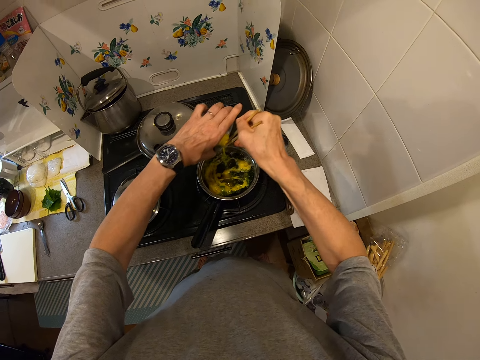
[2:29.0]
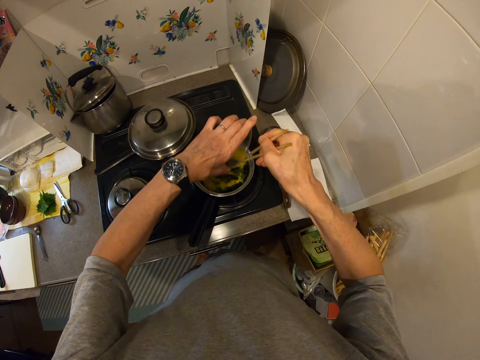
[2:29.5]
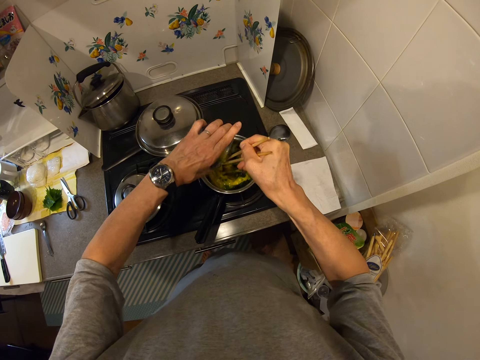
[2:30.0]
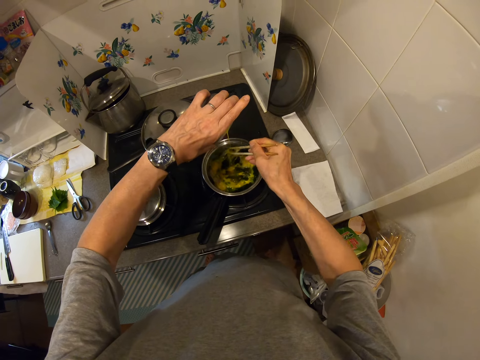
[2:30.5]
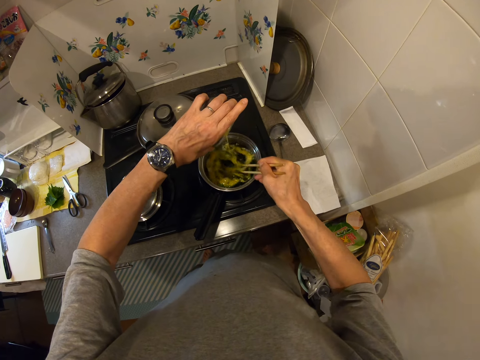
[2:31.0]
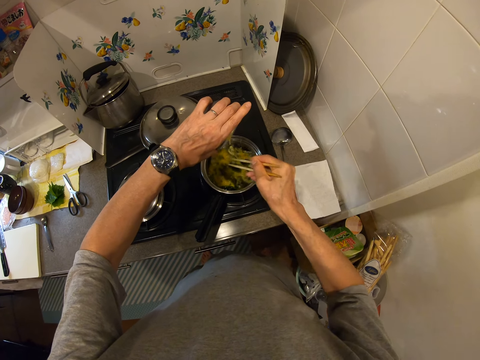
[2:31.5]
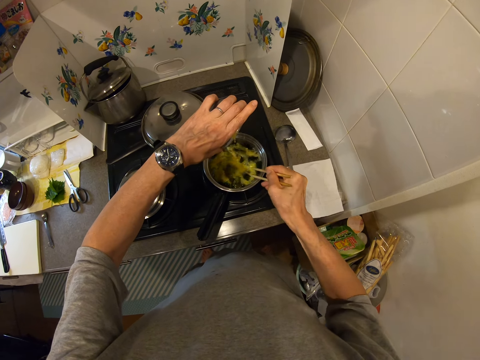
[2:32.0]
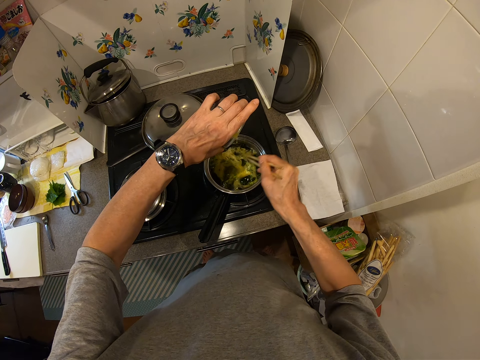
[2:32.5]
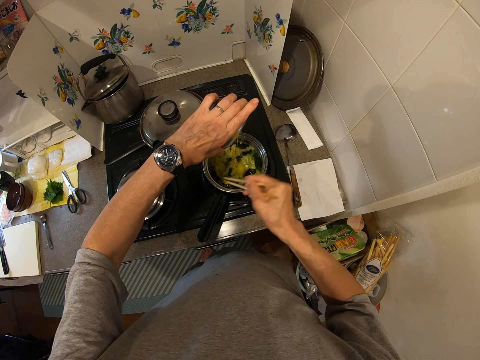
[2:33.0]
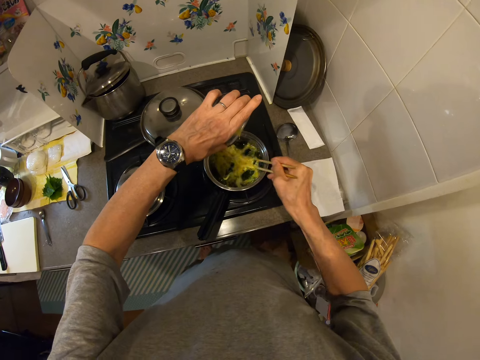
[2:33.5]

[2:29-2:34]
The camera wearer stirs the egg in the cooking pot with the chopsticks.

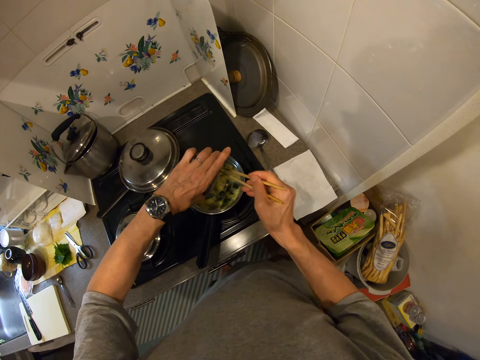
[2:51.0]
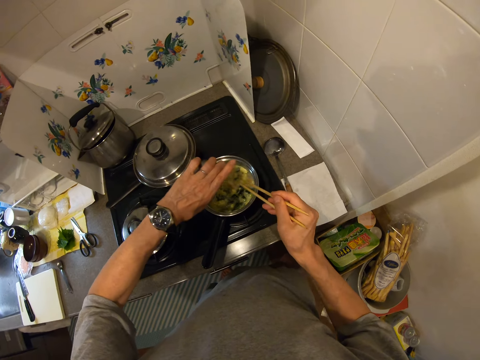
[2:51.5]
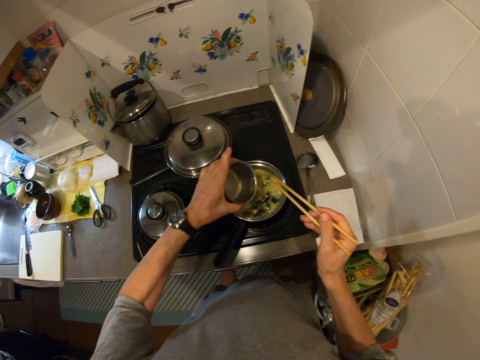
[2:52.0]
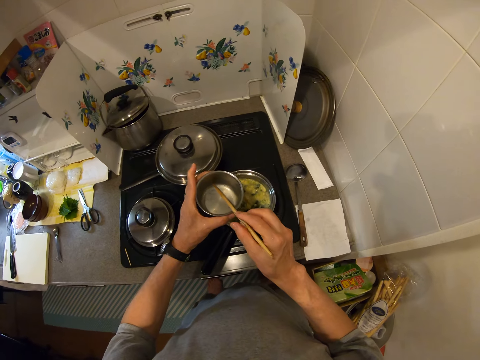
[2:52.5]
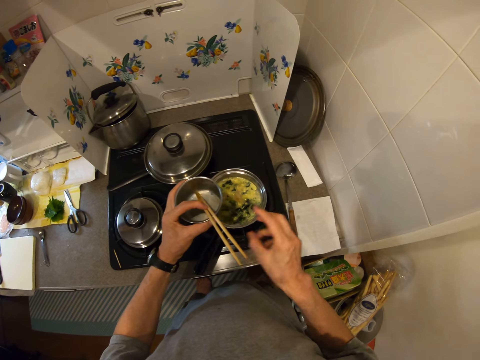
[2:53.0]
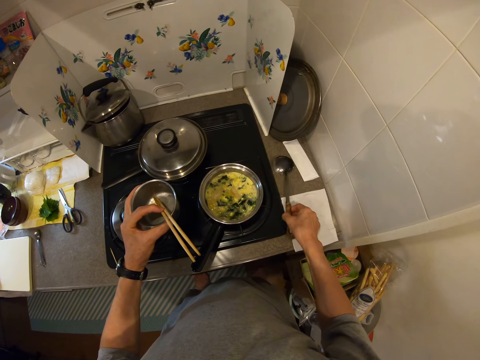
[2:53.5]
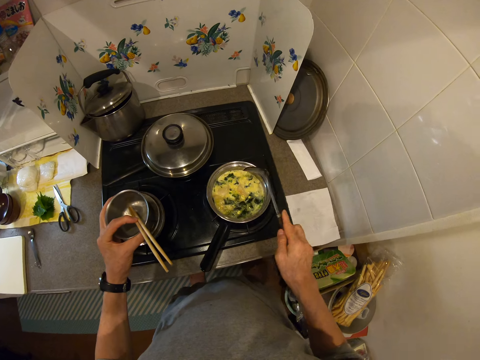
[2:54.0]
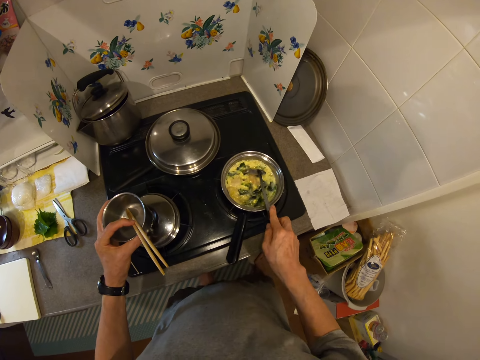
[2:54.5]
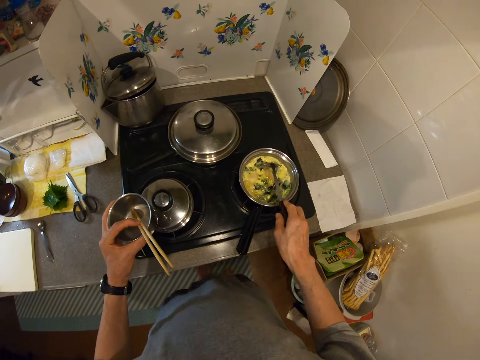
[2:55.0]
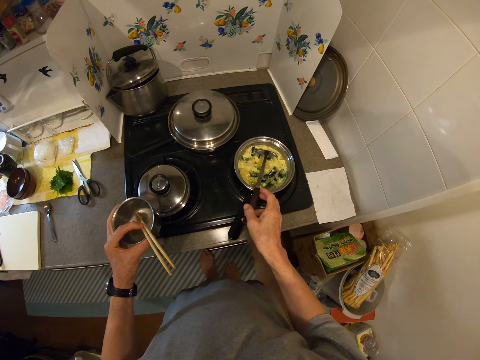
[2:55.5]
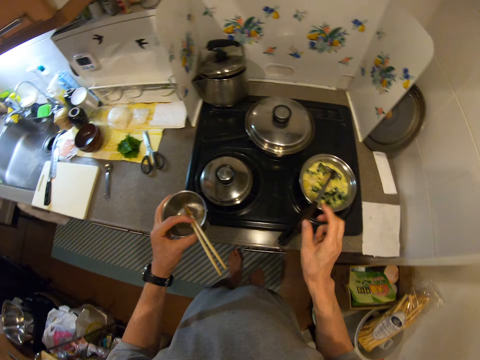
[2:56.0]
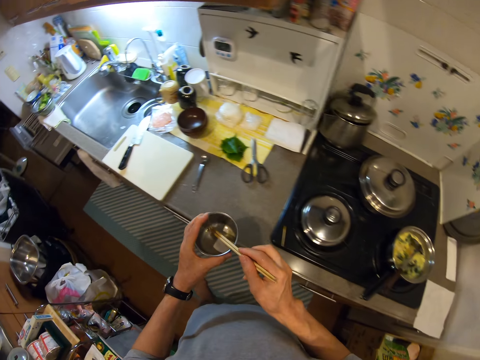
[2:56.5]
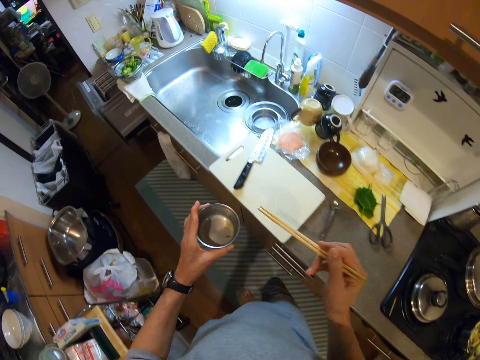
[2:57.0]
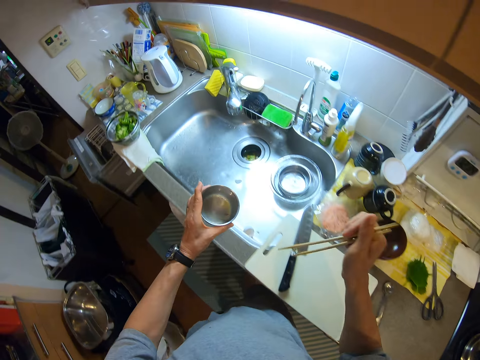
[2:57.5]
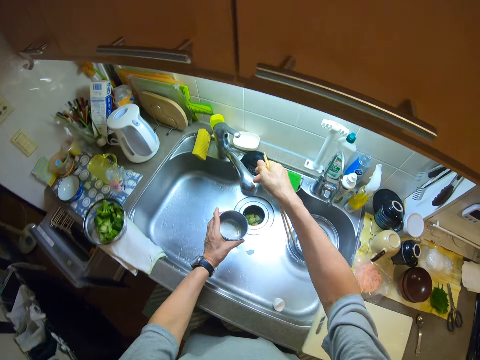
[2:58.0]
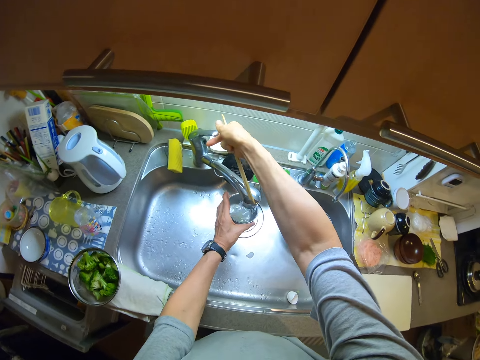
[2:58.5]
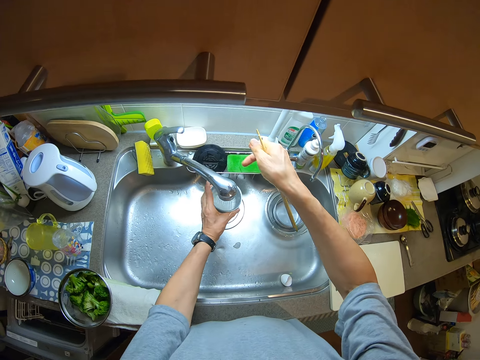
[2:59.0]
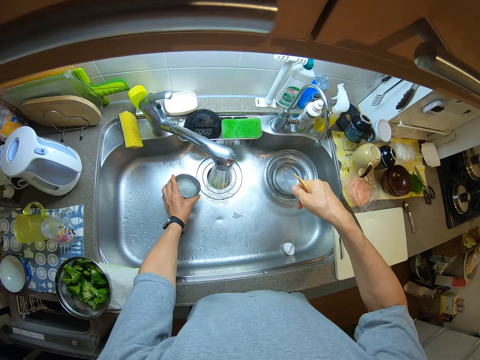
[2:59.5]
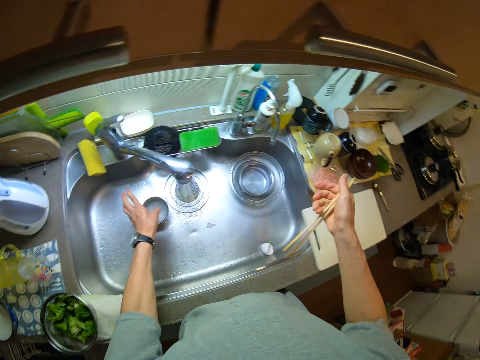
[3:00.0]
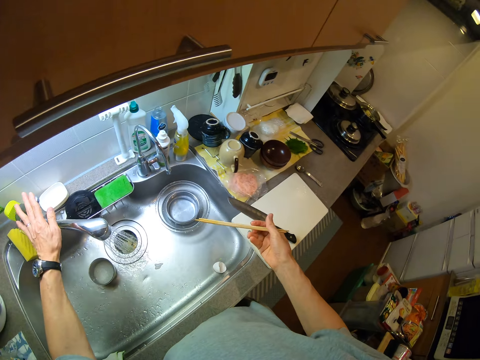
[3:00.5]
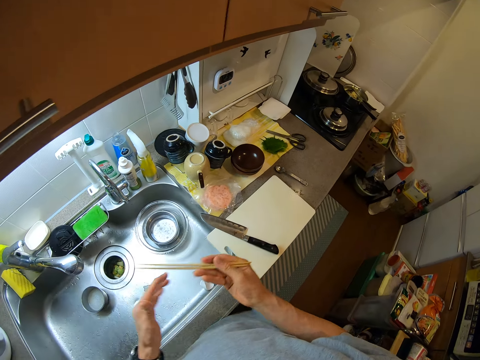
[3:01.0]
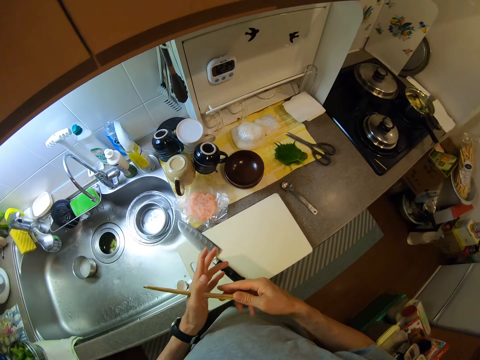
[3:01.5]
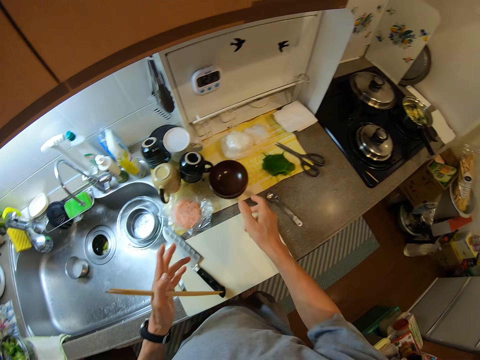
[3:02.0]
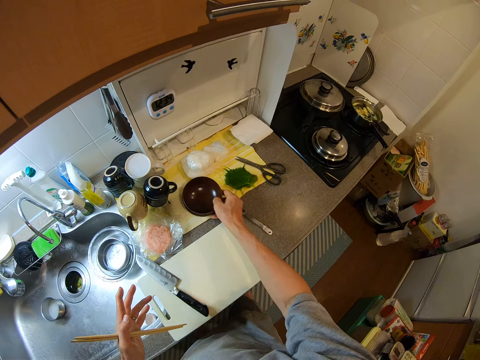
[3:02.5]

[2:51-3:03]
The camera wearer puts the chopsticks in the metal cup. They take the ladle from the counter. They put the ladle in the pot. They pick up the chopsticks. They walk around the kitchen. They open the tap. They rinse the tin. They fill the cup with water. They drop the cup in the sink. They close the tap. They pick up a bowl.

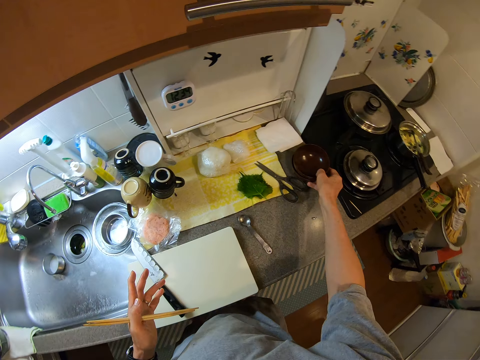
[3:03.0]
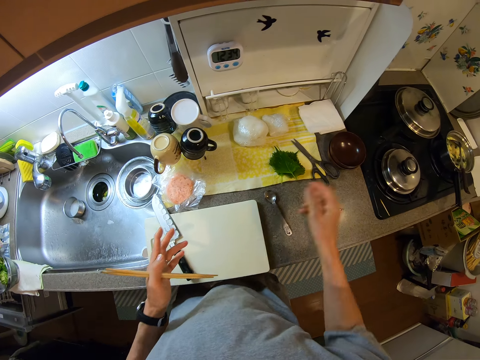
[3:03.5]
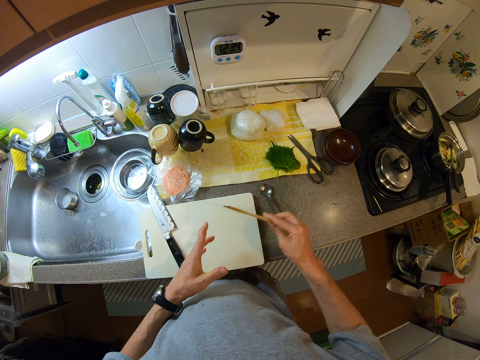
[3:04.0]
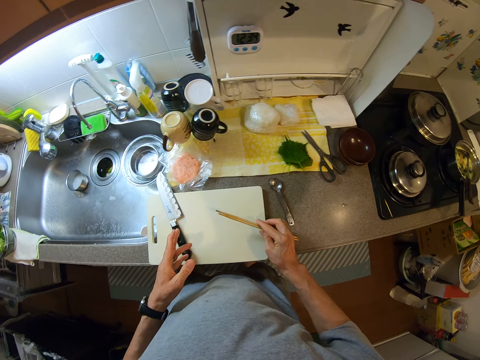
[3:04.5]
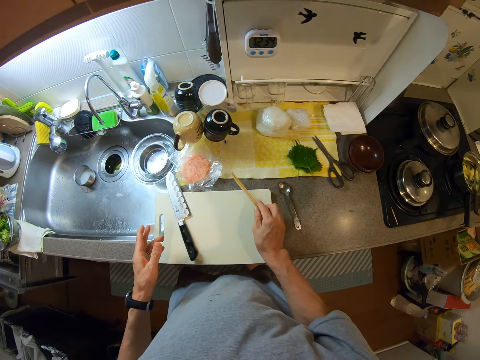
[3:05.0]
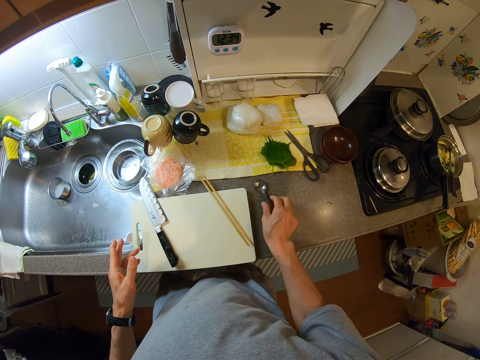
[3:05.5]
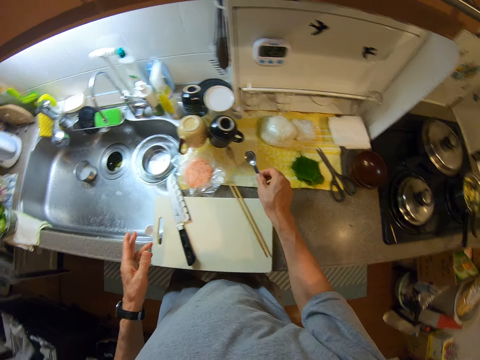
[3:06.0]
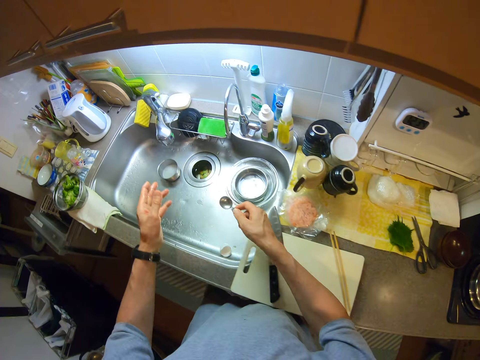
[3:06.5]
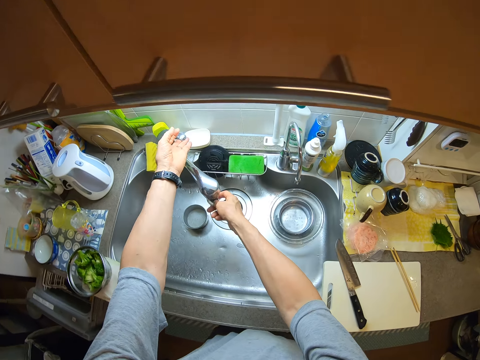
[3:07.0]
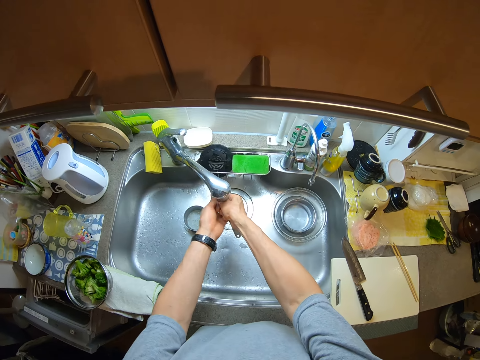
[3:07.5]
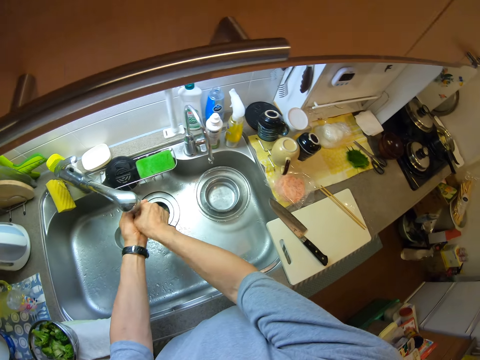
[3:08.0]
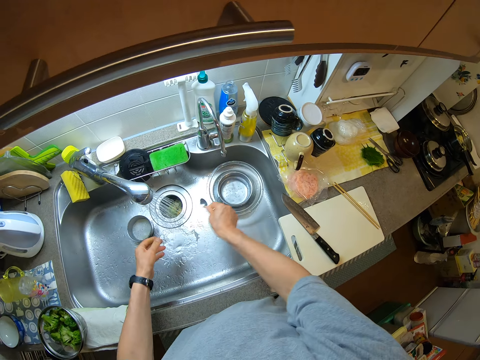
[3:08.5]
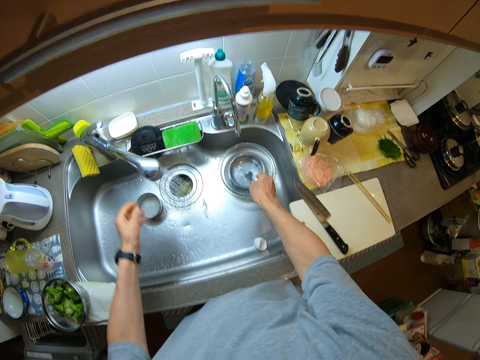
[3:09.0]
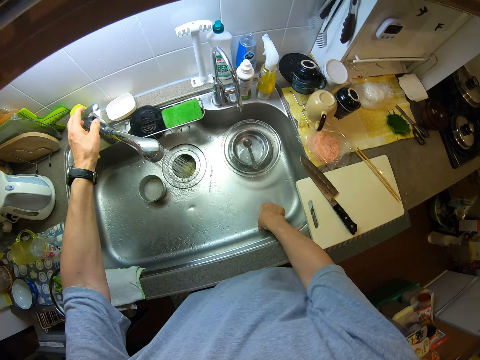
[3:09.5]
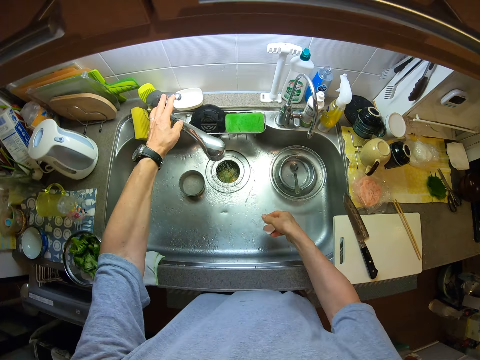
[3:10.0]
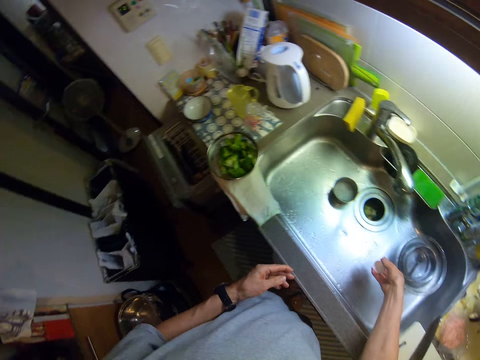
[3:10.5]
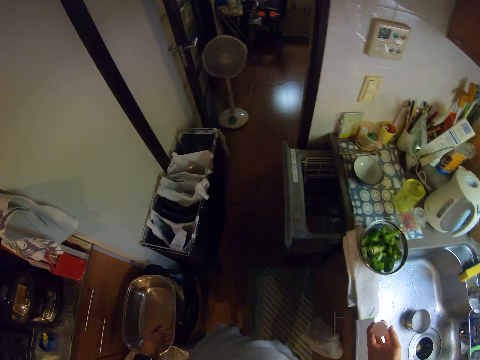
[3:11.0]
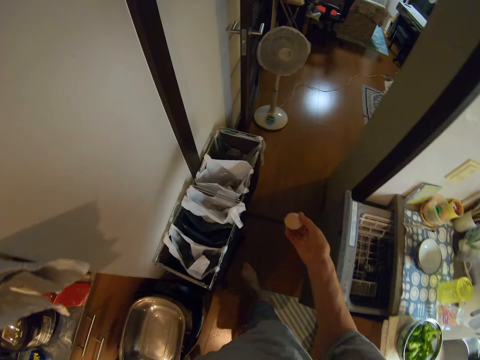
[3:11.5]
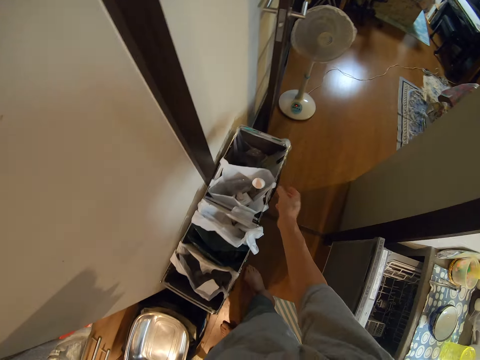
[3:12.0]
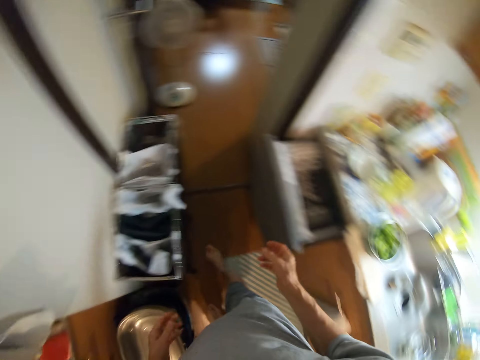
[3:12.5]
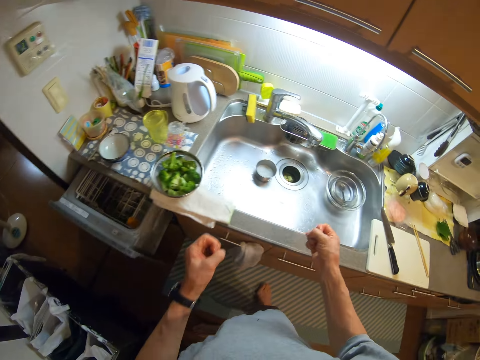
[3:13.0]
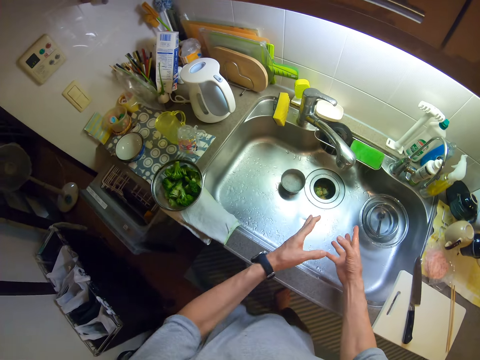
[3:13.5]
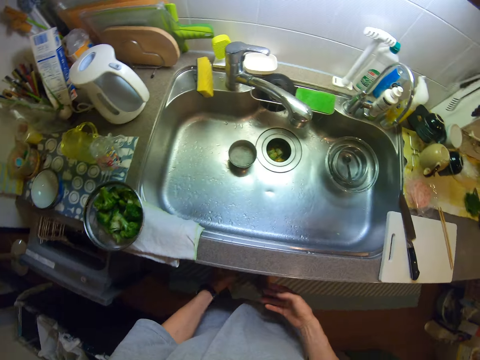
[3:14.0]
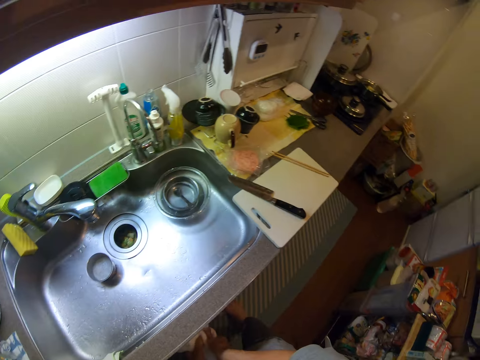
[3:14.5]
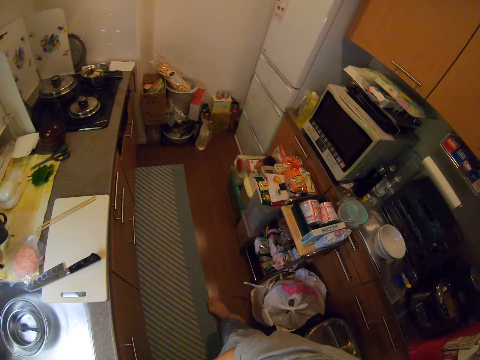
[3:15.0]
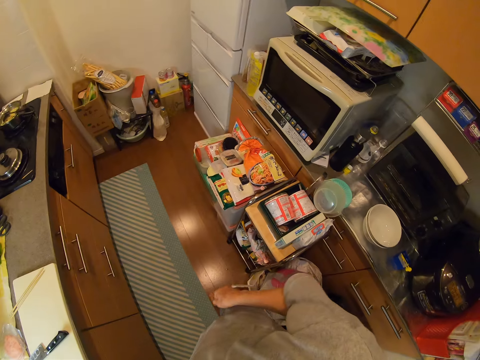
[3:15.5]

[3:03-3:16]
The camera wearer moves the bowl on the counter. He drops the bowl. He picks up the chopsticks. He drops the chopsticks on the board. He picks a spoon from the counter. He moves to a sink. He opens the tap. He washes the spoon. He drops the spoon in a bowl in the sink. He takes the egg shell from the sink. He closes the tap. He walks towards a dustbin. He drops the egg shell in the bin. He turns. He removes water. He dries his hands with a towel. He walks around a room.
